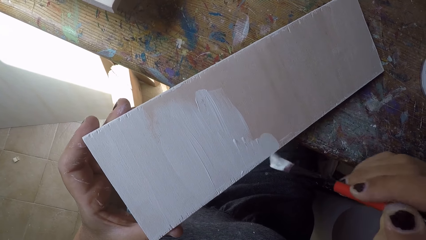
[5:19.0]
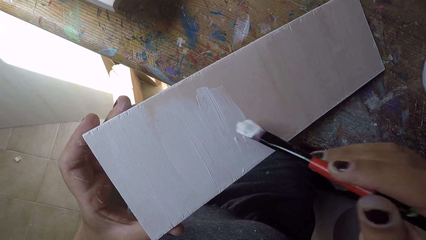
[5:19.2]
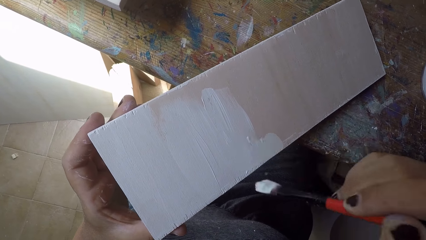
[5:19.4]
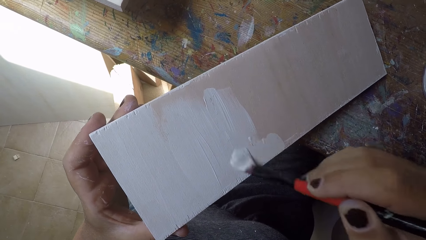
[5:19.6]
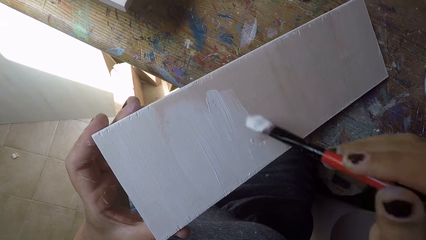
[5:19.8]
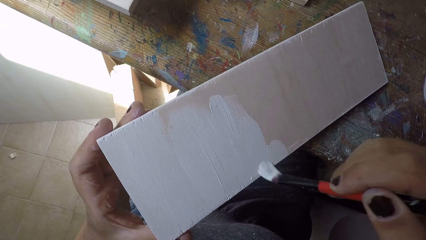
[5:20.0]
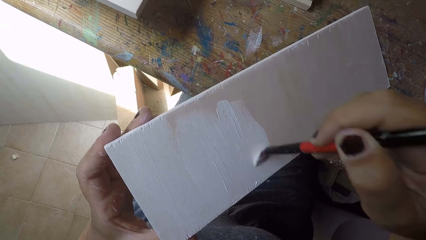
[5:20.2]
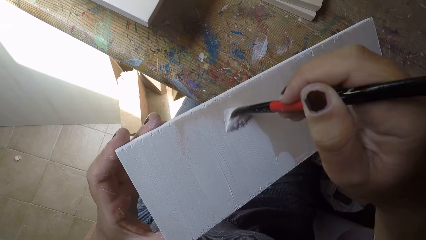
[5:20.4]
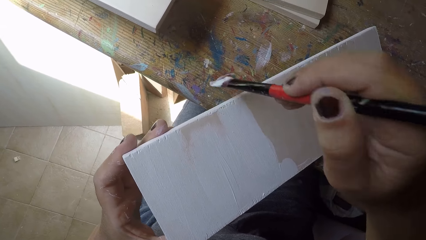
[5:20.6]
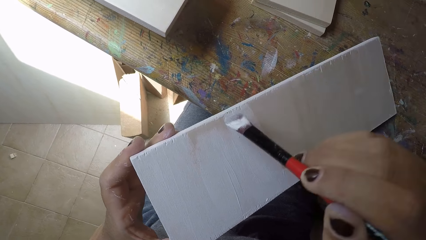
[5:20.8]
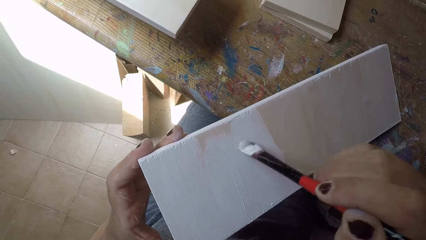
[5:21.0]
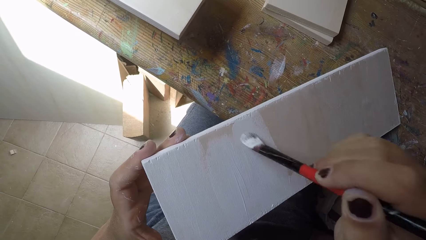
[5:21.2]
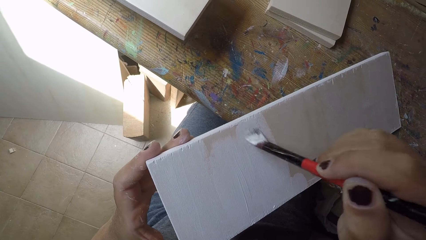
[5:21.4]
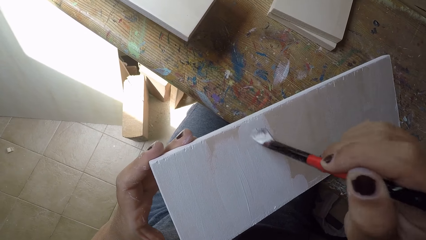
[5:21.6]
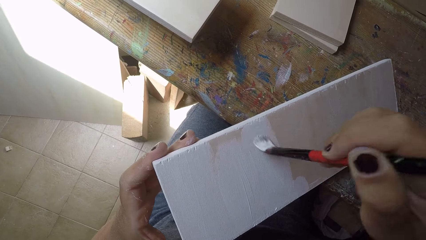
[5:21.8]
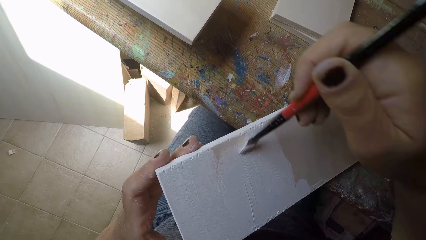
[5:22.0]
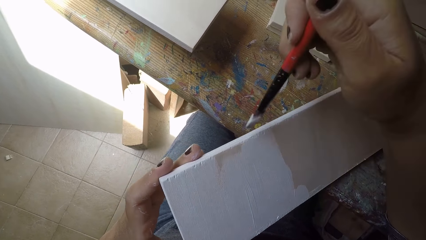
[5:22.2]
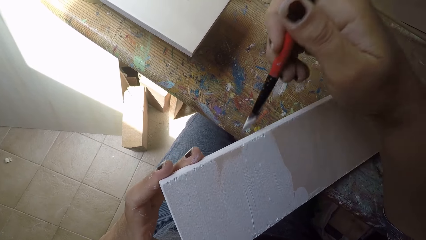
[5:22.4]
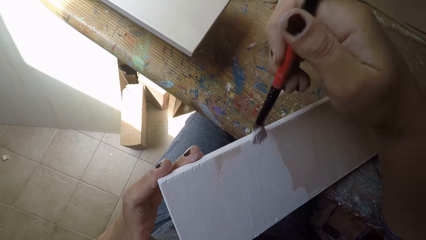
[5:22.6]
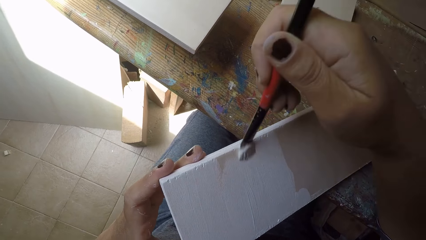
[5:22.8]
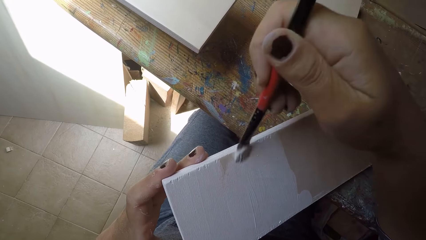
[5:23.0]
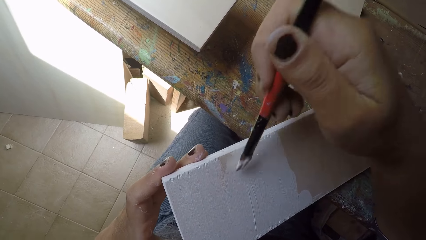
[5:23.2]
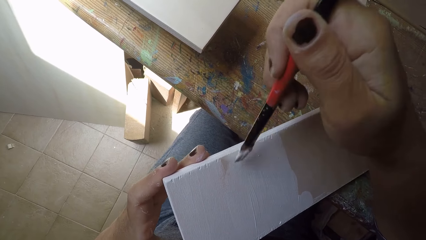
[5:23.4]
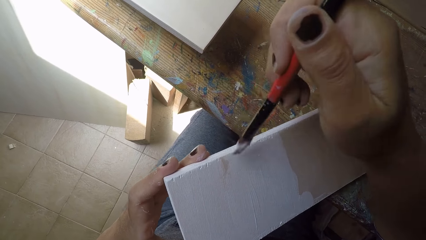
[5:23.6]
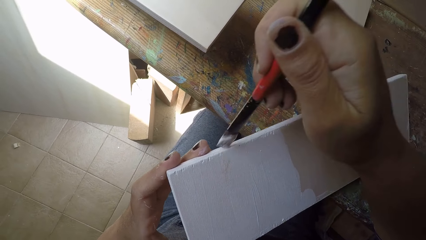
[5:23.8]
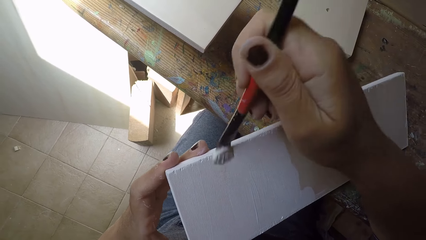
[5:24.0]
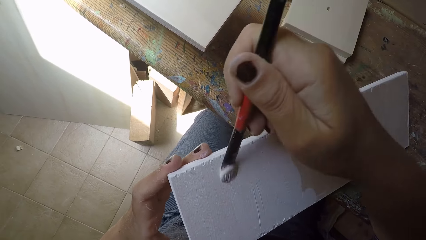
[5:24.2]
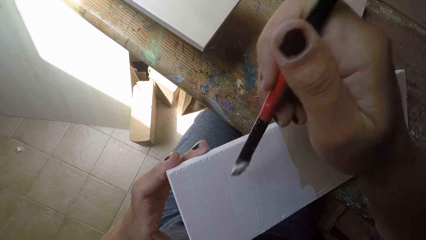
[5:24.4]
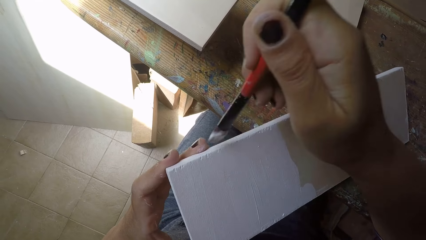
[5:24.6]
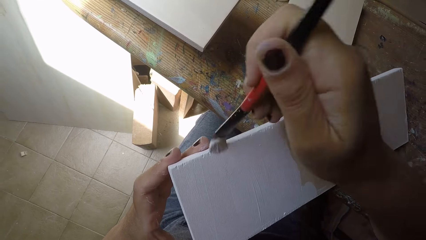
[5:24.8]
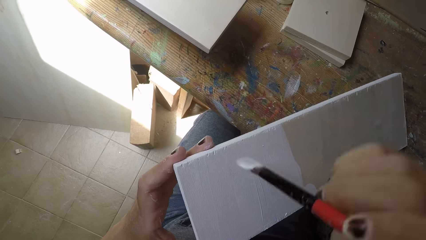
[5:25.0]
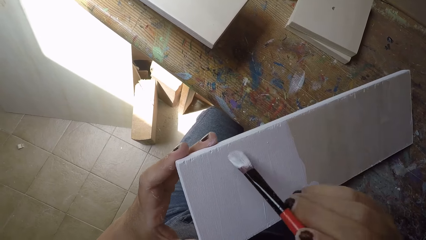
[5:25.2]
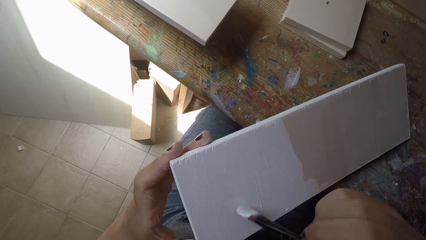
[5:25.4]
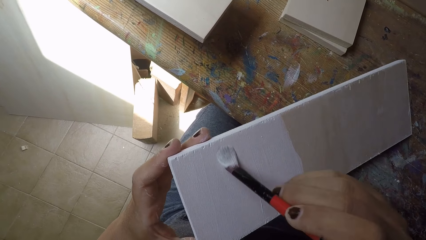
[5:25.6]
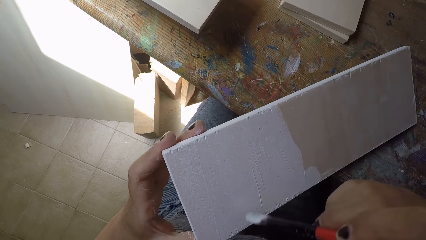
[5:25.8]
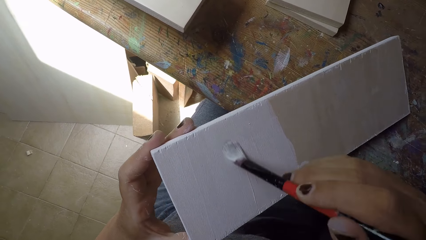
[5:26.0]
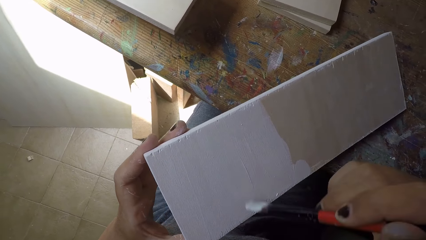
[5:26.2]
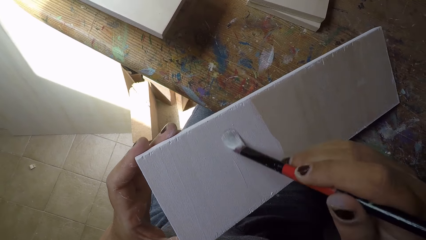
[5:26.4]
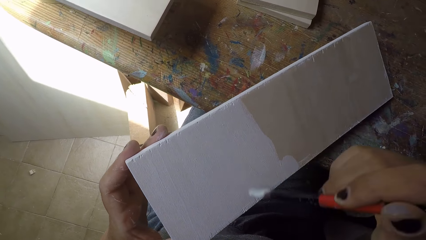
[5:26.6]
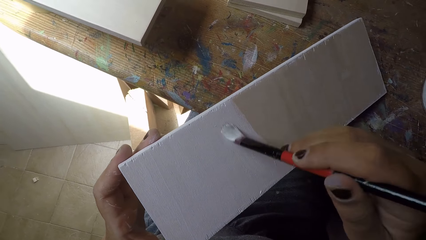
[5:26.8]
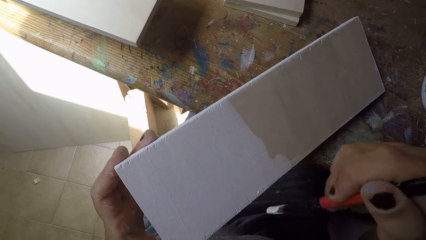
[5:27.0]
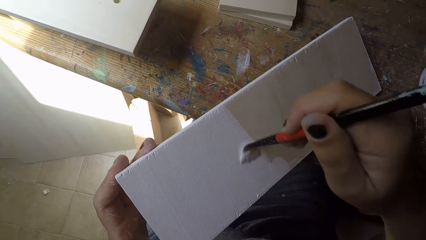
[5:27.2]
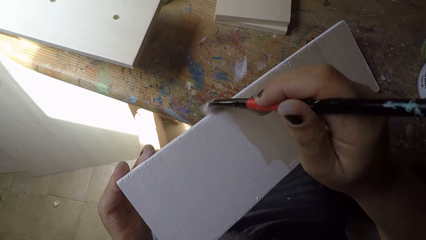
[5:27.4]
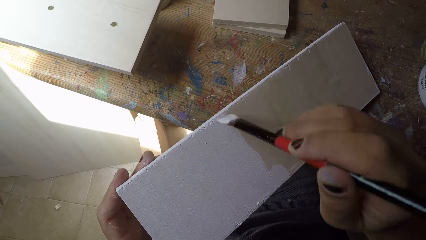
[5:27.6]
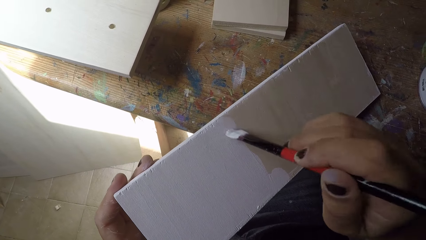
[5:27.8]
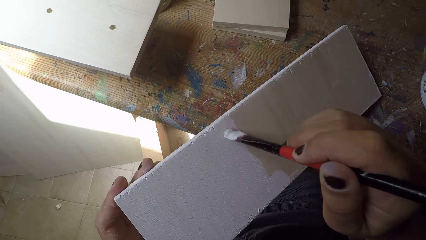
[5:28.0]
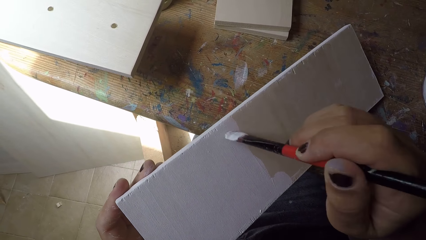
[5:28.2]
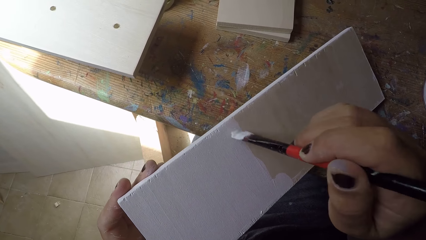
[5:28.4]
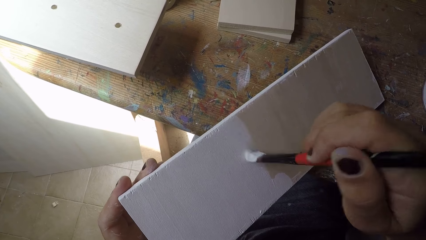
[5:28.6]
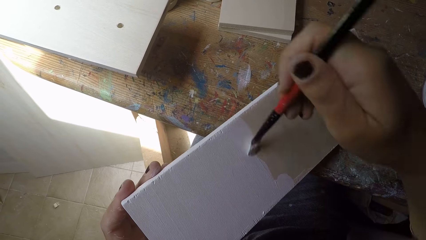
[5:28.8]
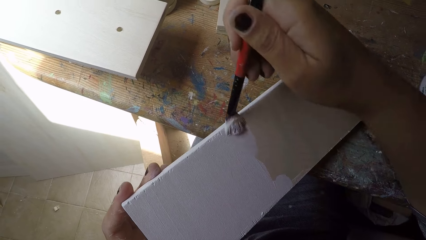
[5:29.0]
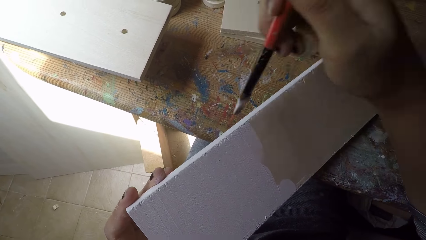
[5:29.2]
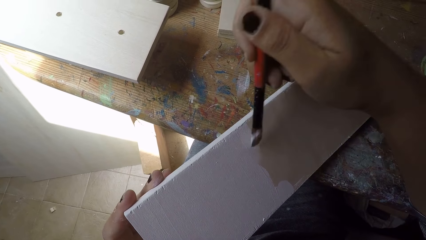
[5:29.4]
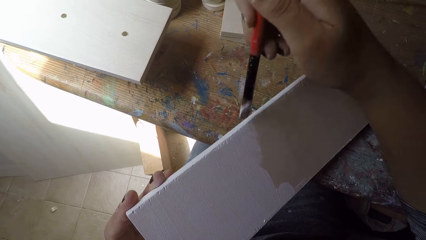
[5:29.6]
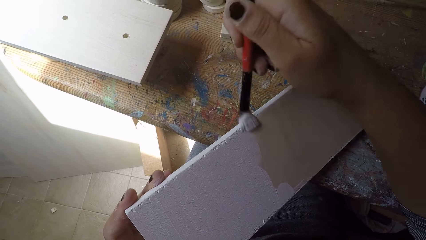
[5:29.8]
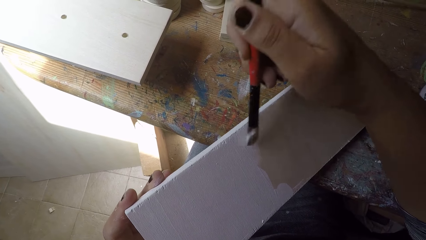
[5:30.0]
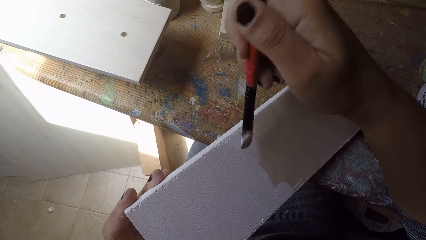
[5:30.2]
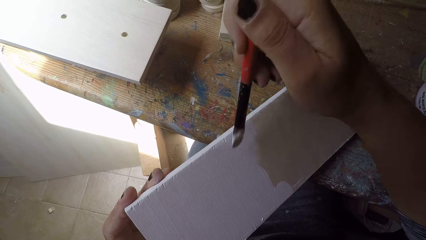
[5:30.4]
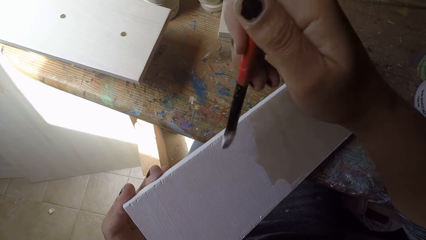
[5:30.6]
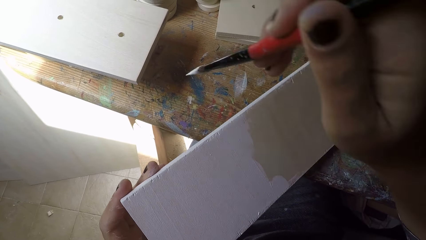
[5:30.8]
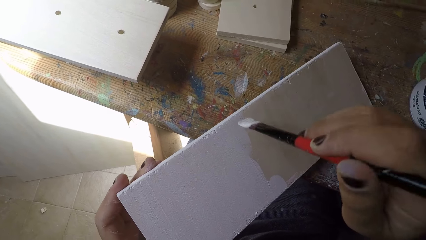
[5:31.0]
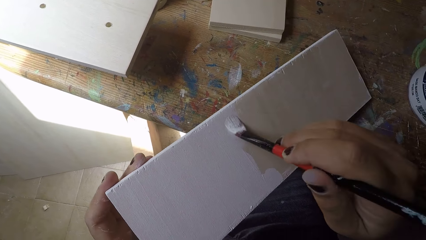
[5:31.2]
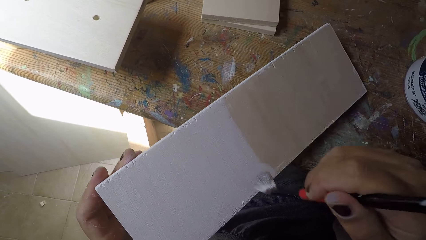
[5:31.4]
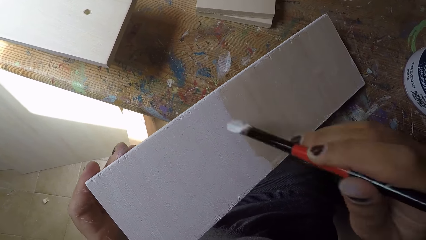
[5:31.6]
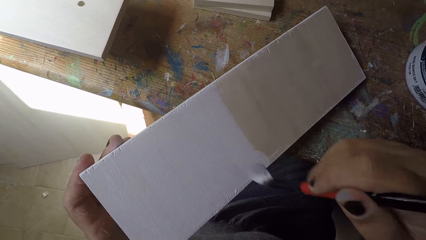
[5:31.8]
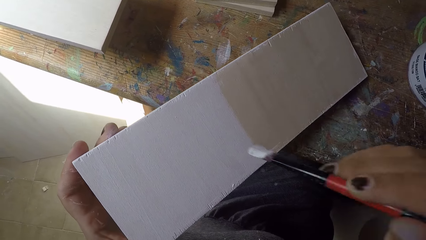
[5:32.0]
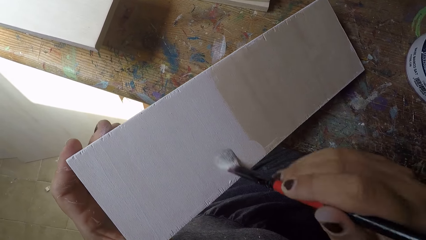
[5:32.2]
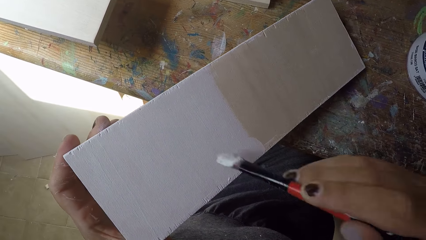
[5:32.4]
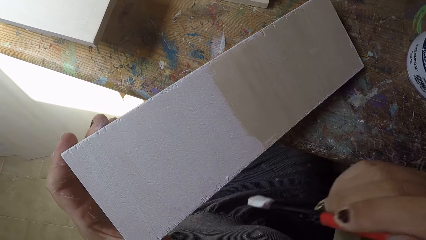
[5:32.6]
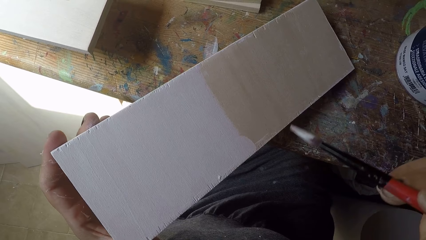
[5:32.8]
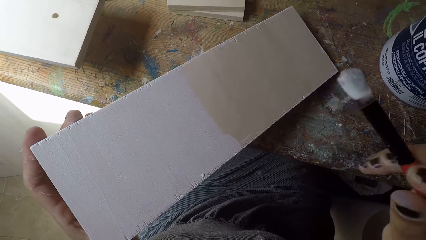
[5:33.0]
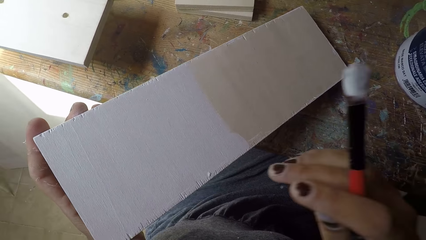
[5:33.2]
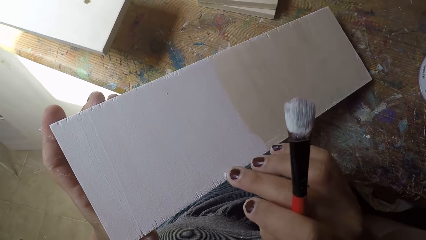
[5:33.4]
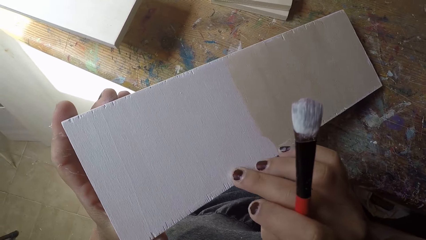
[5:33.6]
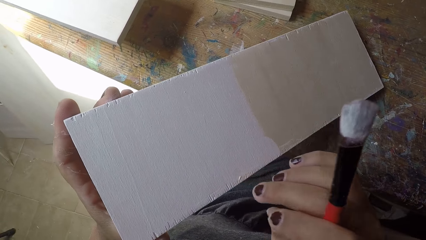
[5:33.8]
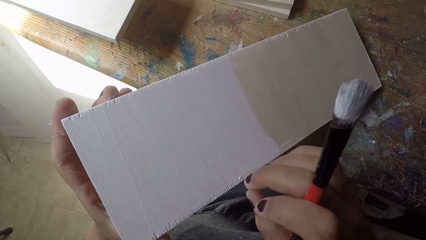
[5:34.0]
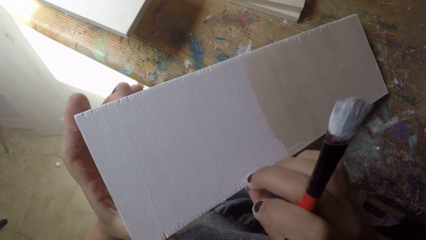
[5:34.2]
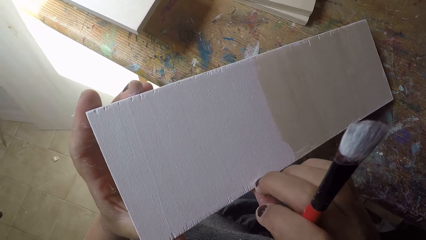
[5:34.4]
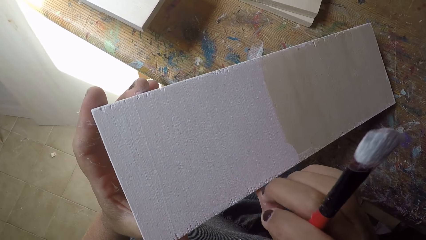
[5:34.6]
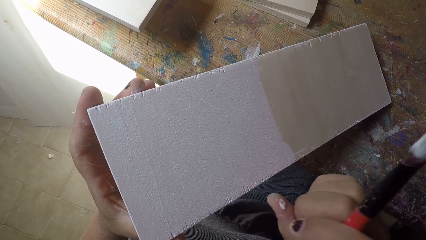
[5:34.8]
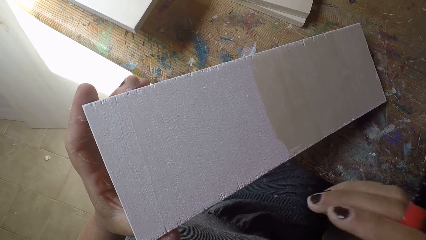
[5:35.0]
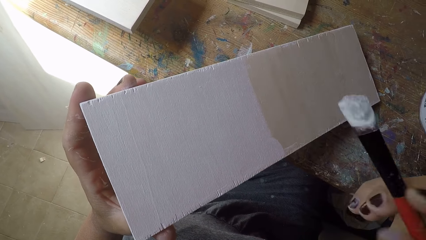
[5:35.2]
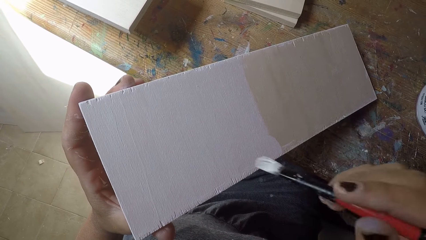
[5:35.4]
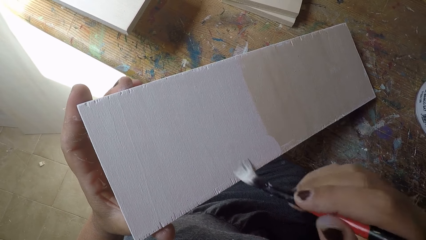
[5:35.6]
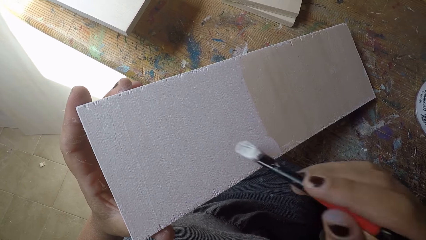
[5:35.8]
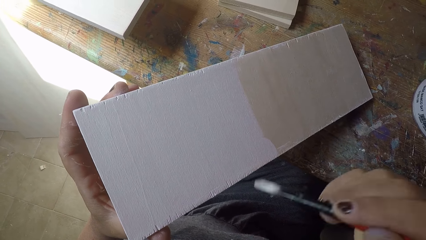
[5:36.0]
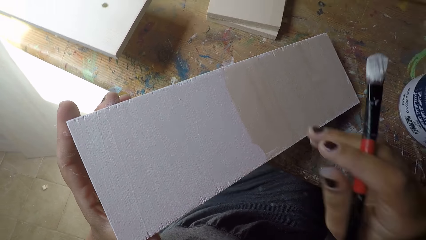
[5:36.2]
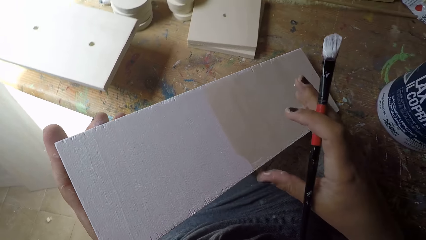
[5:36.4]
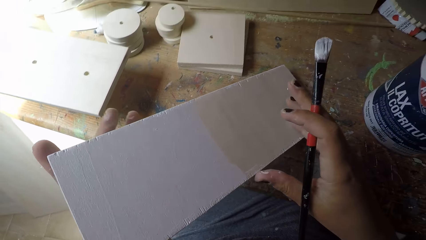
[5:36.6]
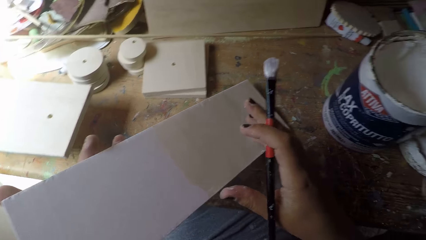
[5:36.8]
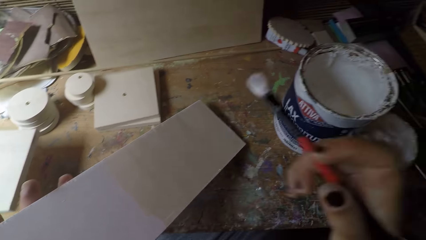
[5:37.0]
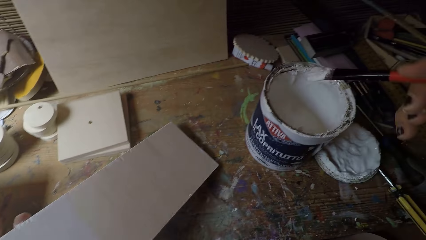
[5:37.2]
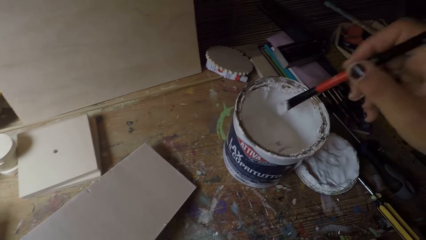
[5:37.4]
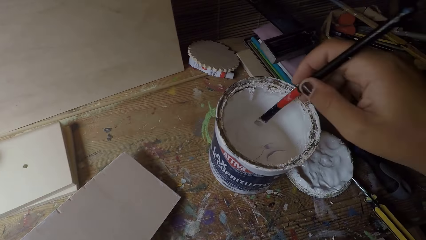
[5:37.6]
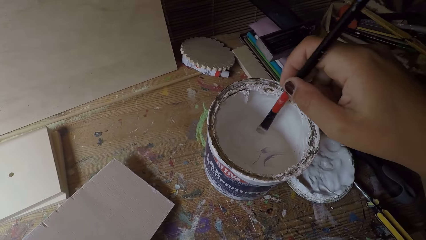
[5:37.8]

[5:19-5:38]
The camera wearer touches the wooden plank or cardboard with his right hand. He paints the wooden plank with the paintbrush in his right hand. He holds the wooden plank with his right hand and moves his right hand along the wooden plank. He dips the paintbrush in his right hand into the paint can.
